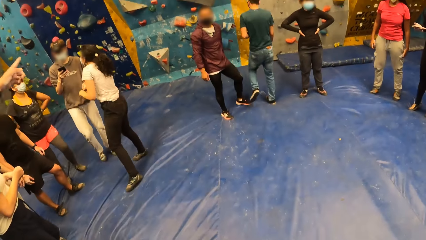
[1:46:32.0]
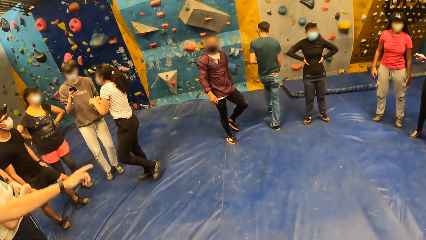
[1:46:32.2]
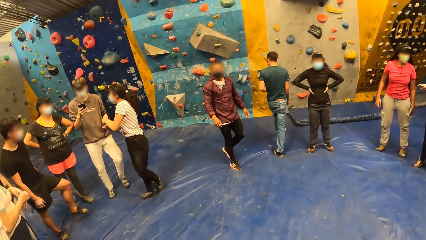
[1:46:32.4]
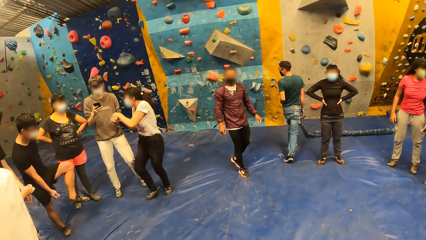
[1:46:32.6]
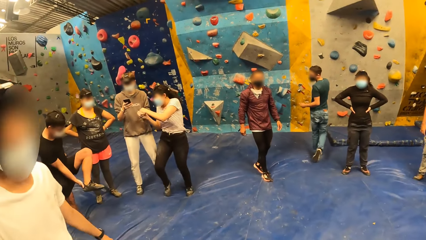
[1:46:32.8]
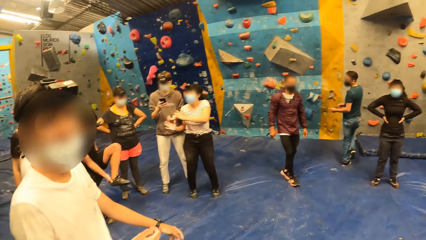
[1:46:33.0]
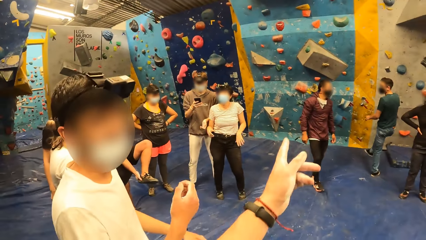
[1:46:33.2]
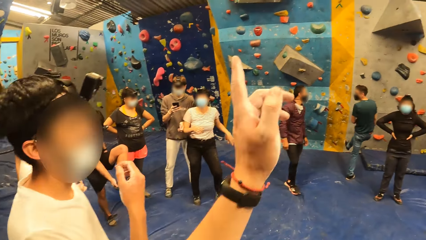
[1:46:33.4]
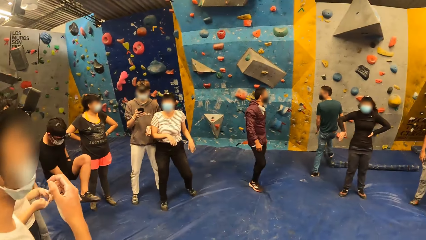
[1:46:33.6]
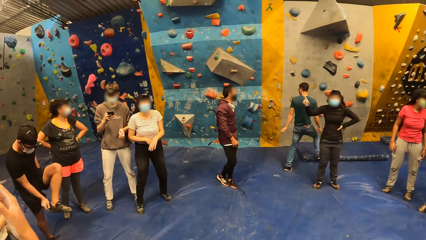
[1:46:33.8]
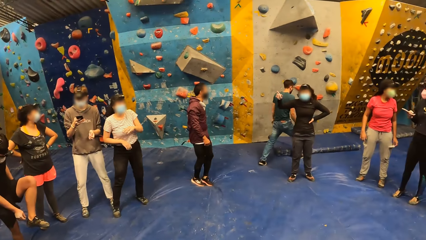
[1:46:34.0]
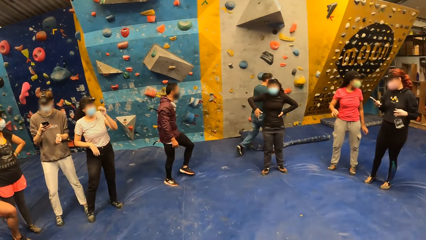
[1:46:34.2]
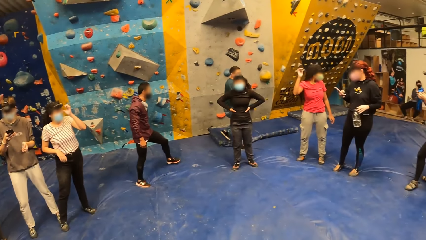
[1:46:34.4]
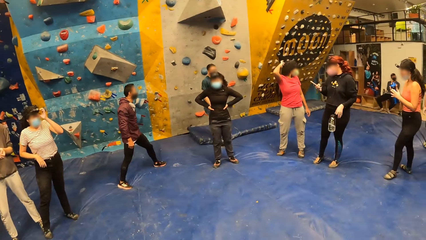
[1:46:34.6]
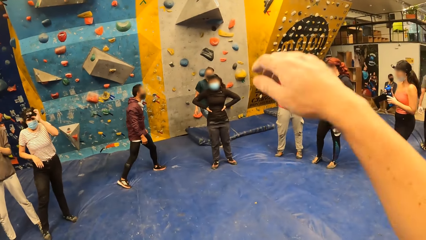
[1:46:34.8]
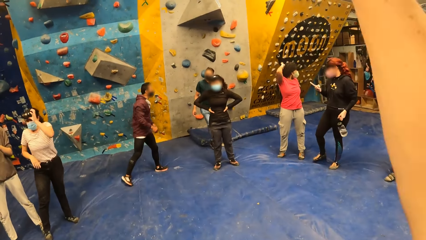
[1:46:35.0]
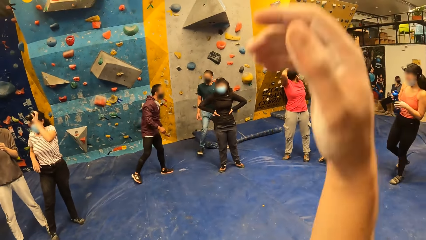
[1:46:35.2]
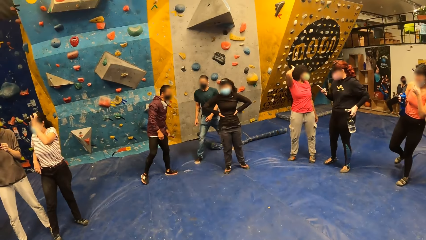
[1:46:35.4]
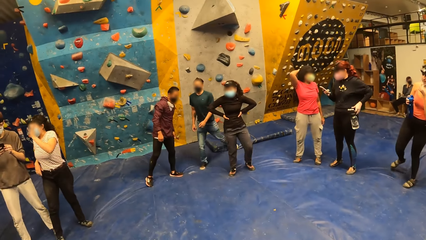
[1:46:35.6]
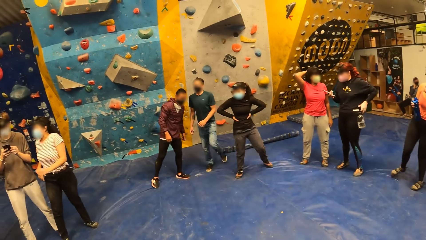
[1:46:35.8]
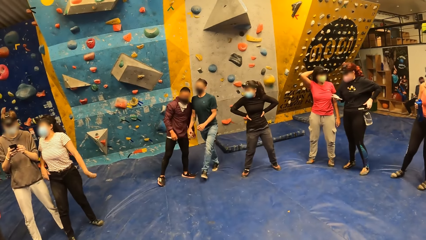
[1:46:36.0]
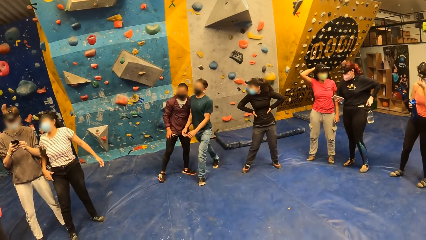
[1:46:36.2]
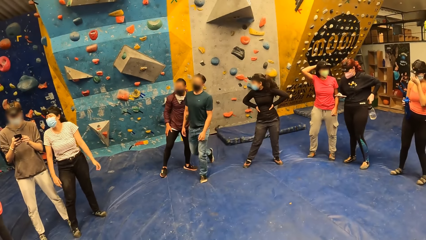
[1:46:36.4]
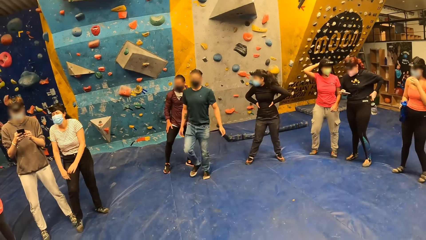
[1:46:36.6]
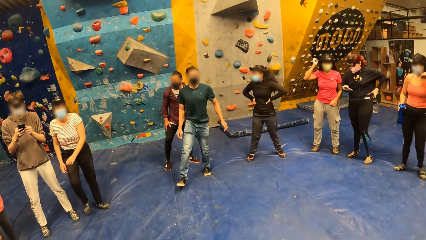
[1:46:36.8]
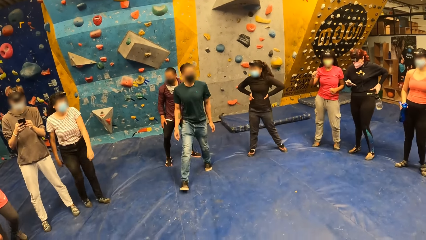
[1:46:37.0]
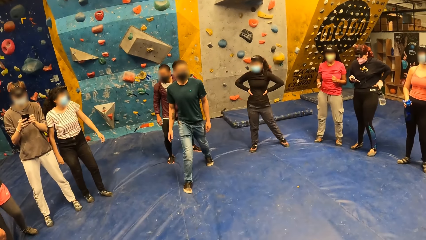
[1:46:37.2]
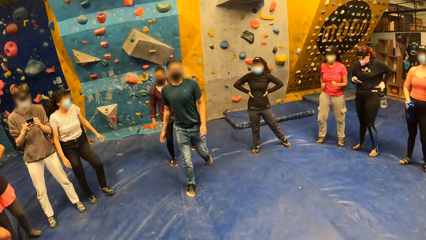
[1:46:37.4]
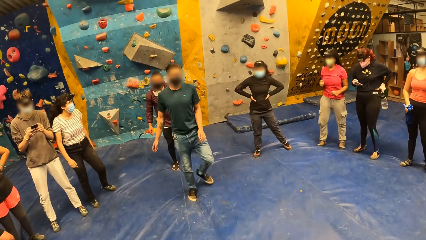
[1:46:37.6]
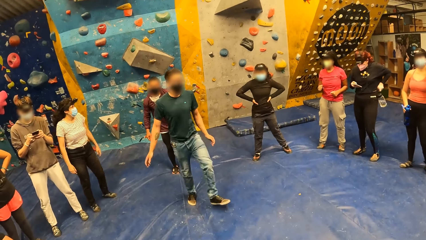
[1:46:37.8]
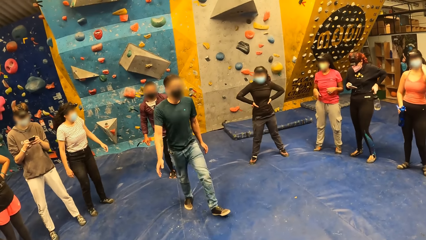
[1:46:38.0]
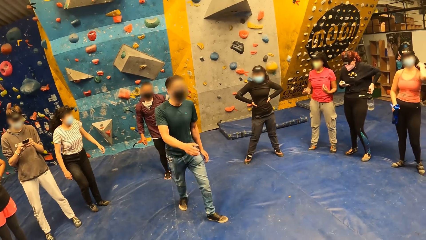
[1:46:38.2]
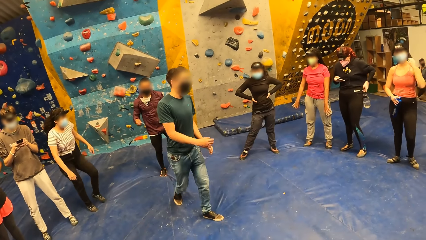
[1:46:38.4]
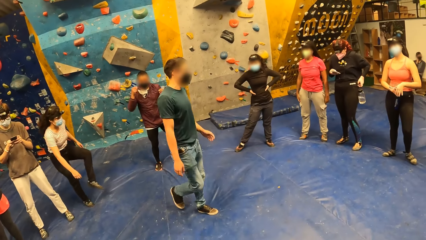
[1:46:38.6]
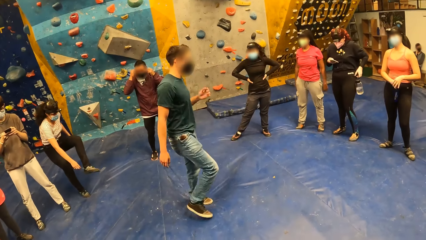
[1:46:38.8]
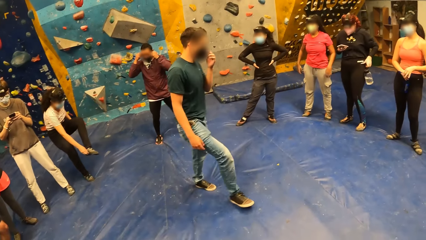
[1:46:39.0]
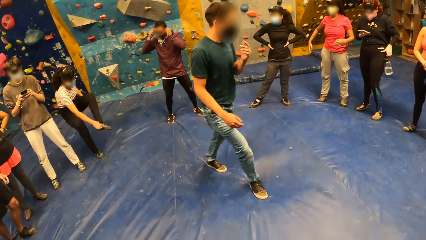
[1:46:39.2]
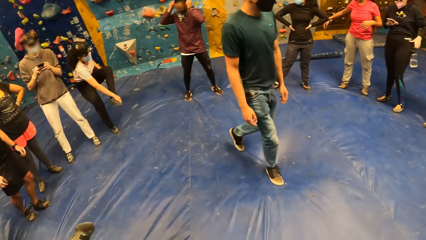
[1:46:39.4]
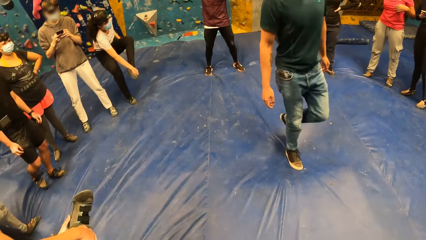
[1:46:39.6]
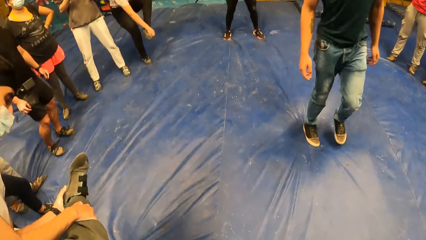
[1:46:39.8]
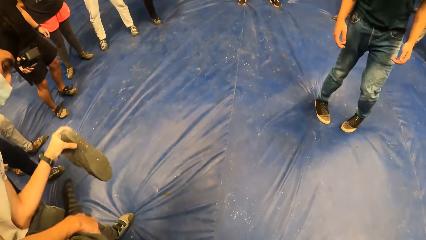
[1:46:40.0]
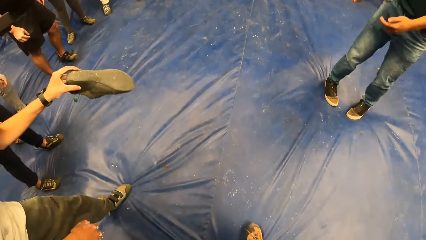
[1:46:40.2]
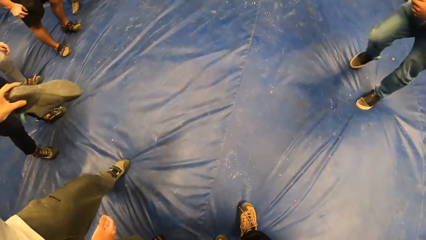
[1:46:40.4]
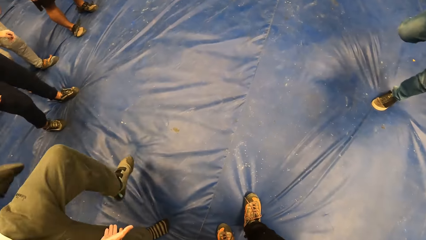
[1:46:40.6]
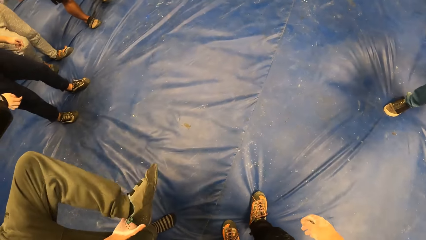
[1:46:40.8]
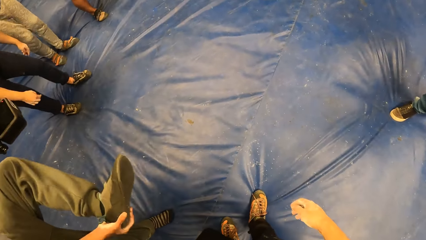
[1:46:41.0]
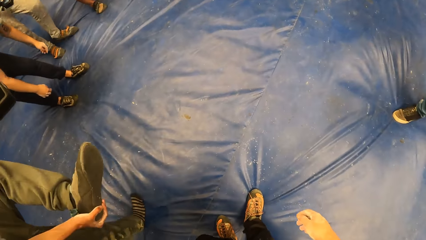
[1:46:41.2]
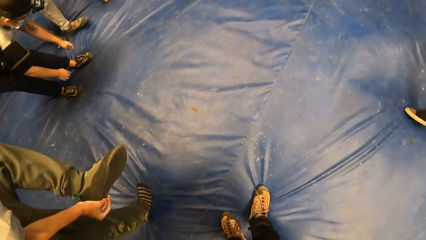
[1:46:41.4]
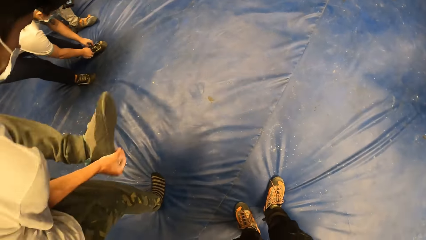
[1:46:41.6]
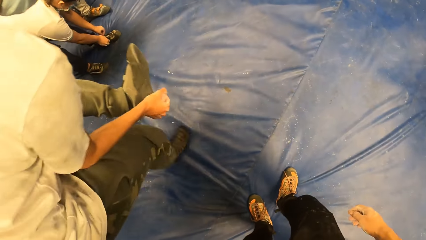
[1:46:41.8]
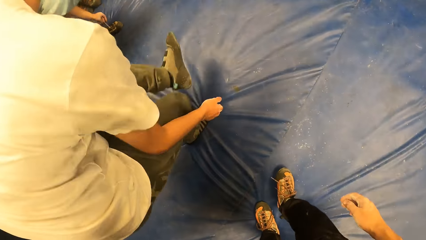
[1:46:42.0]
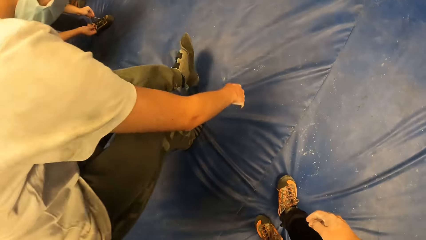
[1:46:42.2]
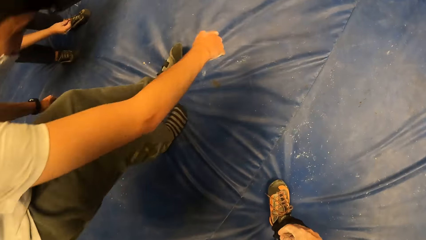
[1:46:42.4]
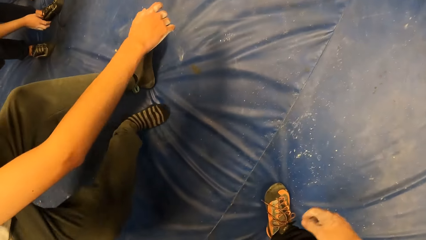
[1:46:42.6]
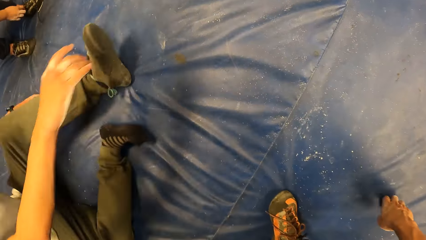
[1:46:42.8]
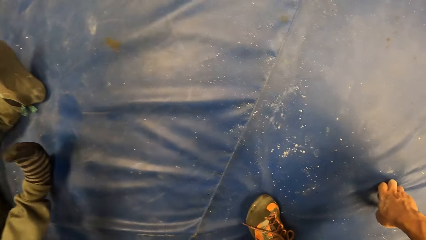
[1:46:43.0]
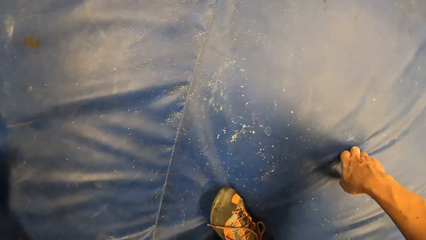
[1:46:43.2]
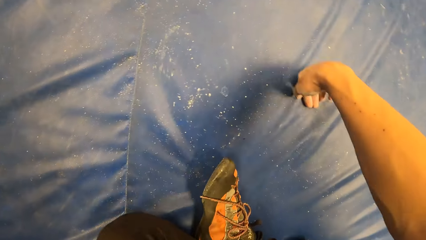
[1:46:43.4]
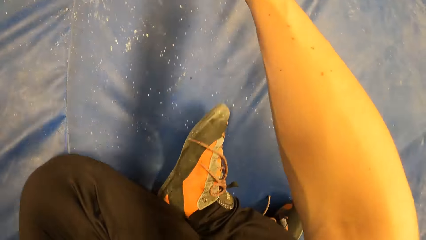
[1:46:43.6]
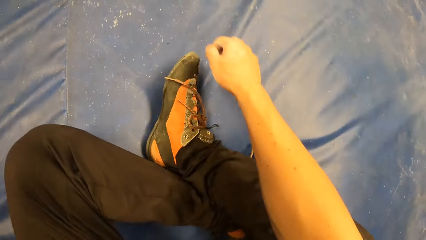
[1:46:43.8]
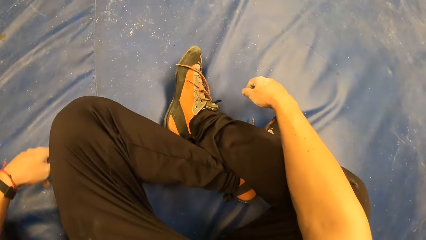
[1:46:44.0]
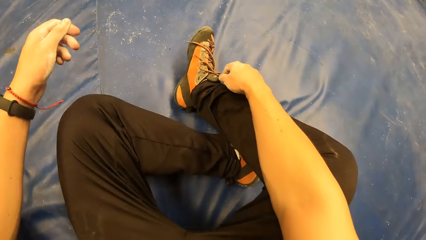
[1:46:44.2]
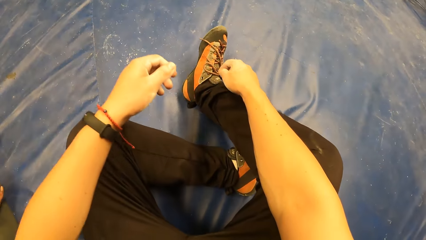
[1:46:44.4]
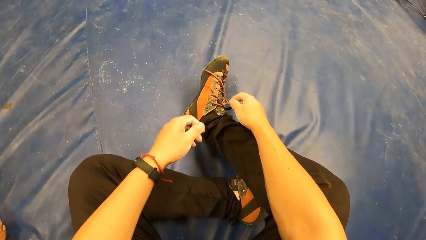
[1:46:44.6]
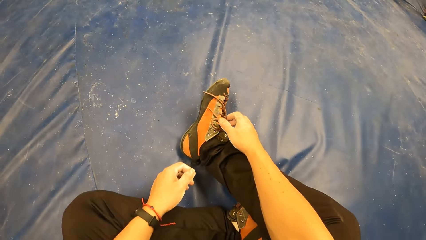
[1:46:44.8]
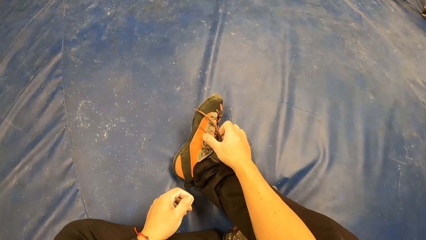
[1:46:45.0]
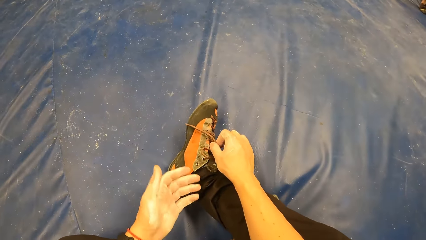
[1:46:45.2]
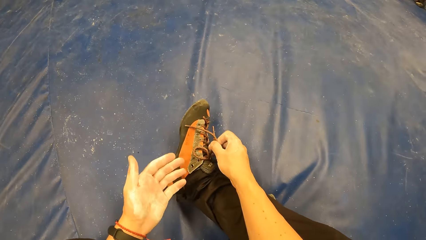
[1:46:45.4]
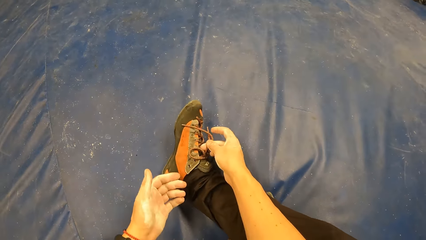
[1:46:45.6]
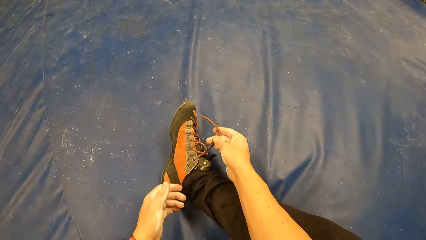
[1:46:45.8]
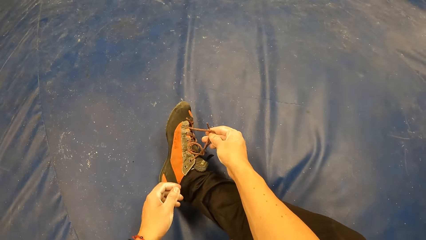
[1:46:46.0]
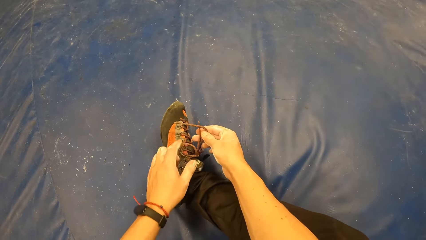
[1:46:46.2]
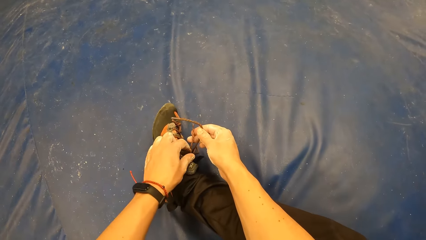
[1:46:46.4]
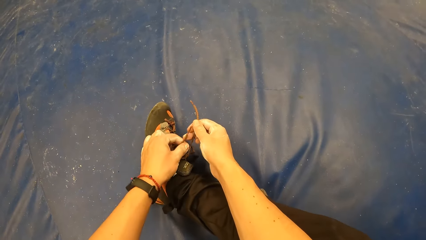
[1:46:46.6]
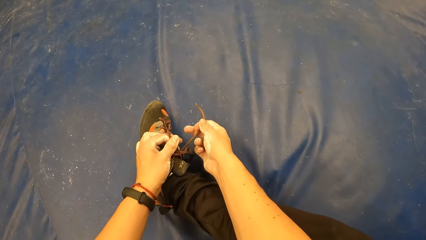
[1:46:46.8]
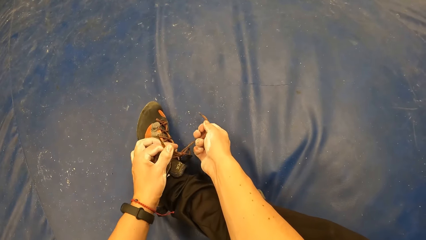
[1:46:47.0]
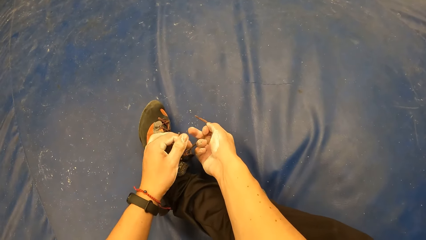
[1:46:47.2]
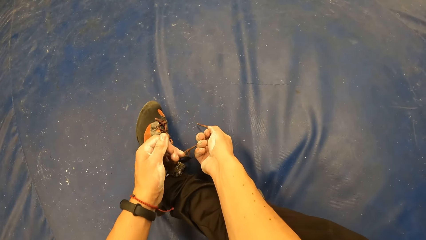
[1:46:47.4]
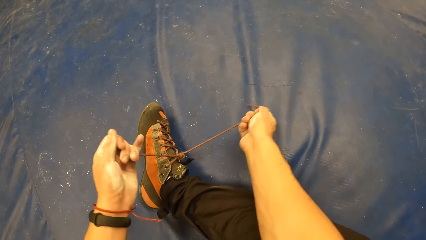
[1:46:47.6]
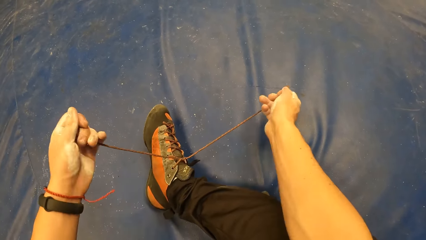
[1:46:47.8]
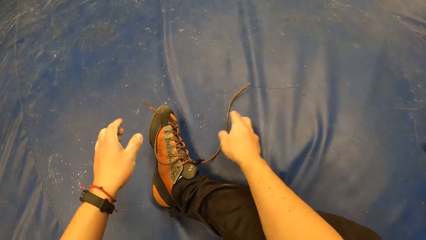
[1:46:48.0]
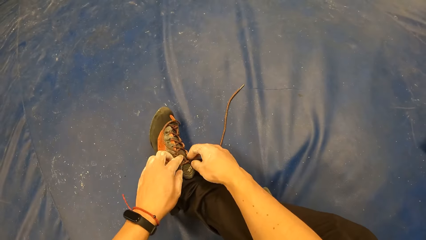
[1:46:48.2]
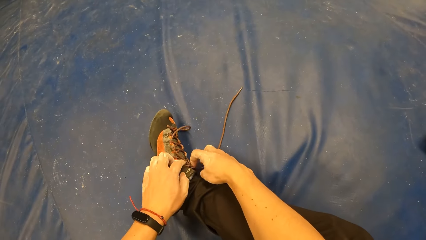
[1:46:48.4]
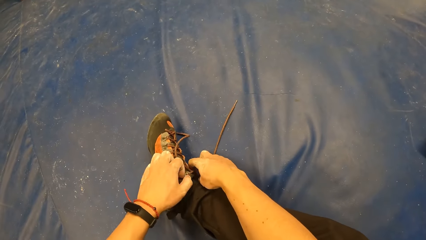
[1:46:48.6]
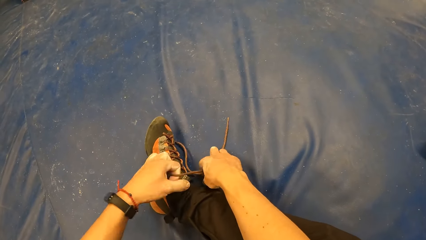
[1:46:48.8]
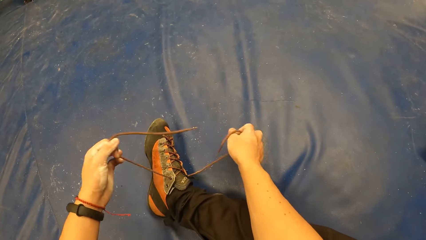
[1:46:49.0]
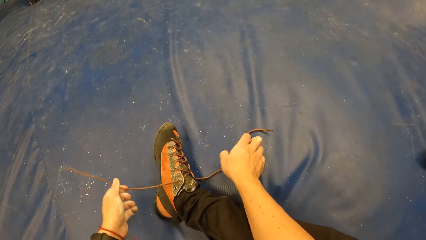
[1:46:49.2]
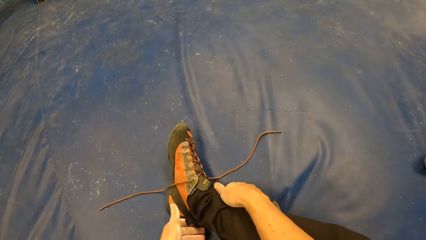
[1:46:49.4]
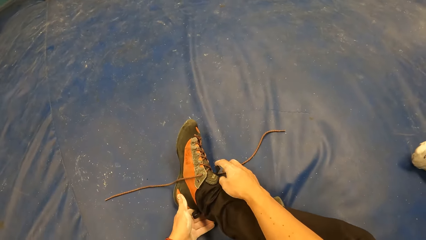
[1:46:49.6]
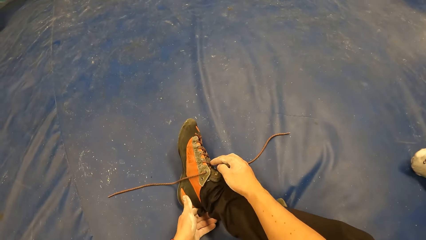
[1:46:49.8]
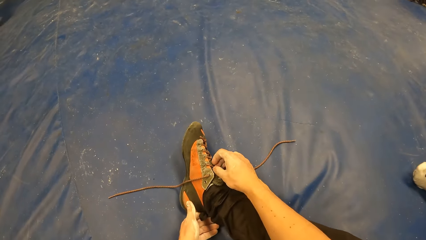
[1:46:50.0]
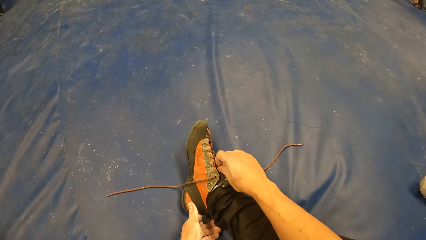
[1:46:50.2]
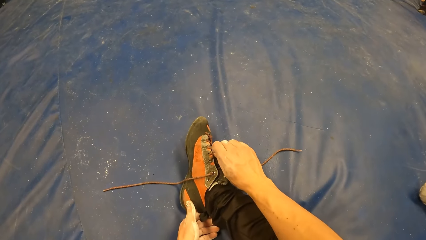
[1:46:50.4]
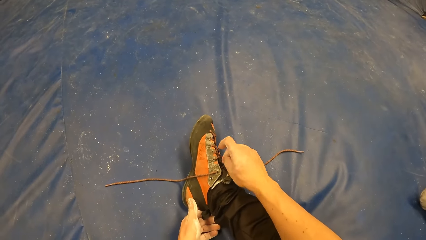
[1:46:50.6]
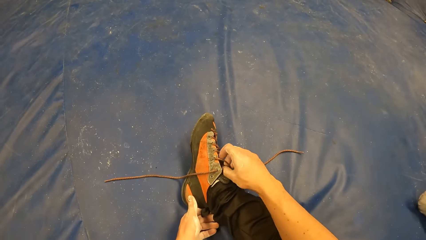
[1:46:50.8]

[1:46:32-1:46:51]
The man removes his right shoe with his left hand. He removes his left shoe with his right hand. The camera wearer sits down on the ground. The man sits down on the ground. The camera wearer unties his right shoe with both hands.
